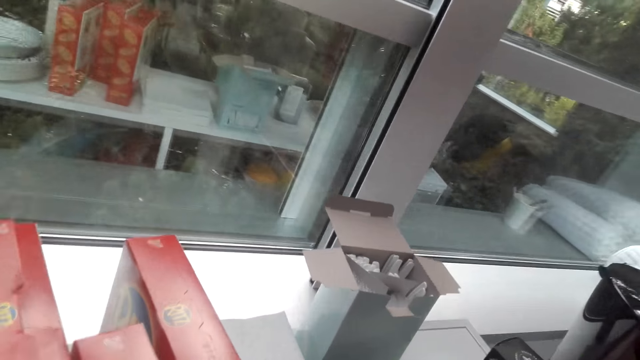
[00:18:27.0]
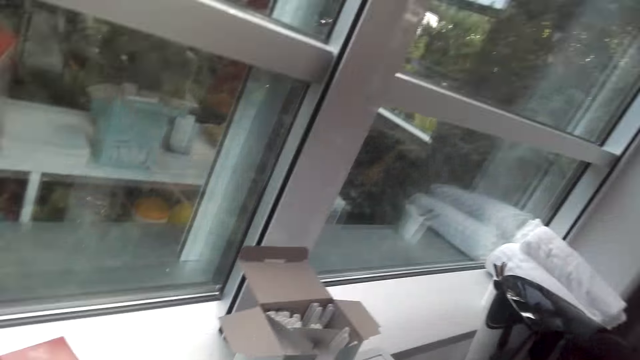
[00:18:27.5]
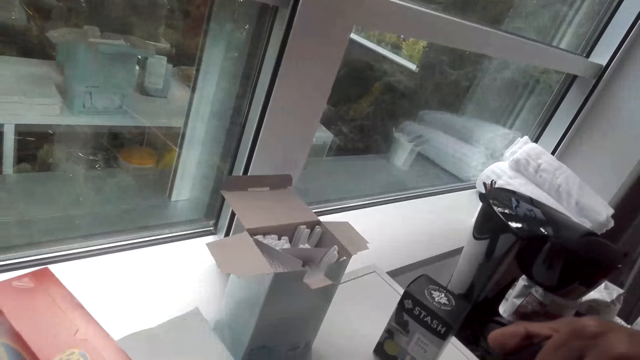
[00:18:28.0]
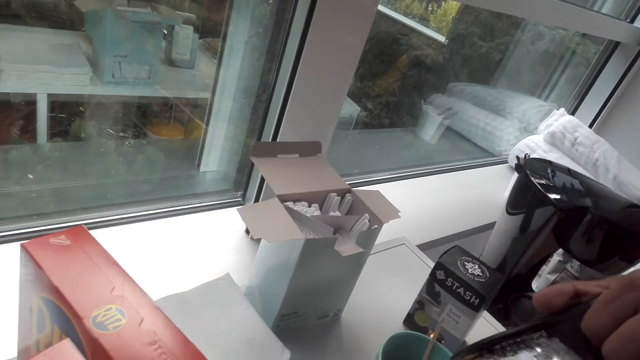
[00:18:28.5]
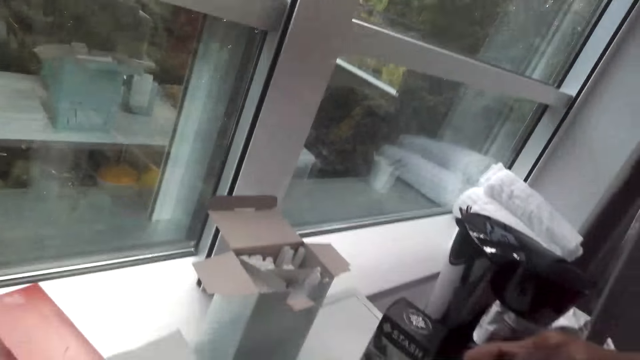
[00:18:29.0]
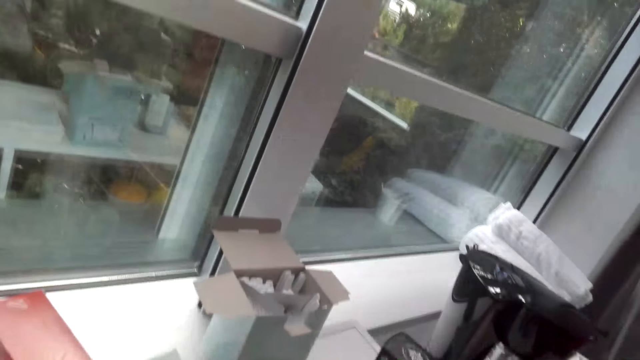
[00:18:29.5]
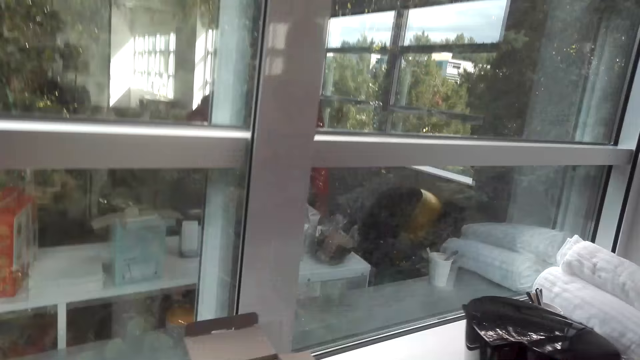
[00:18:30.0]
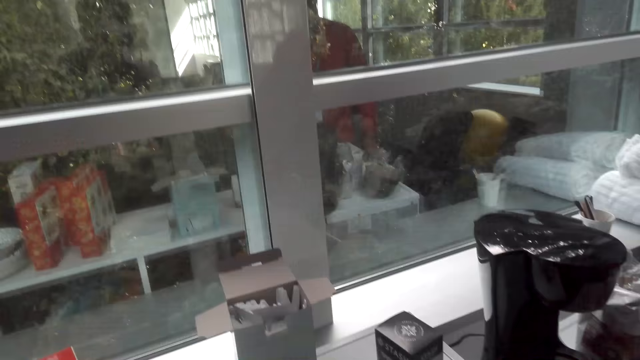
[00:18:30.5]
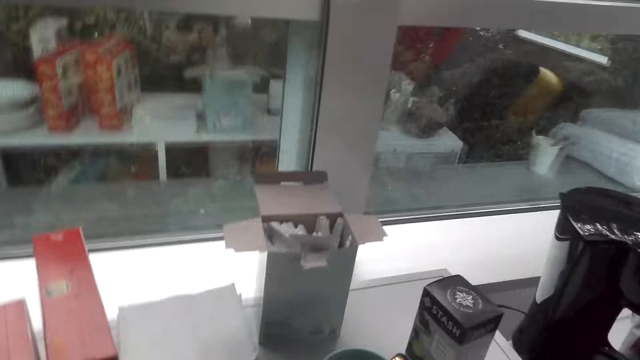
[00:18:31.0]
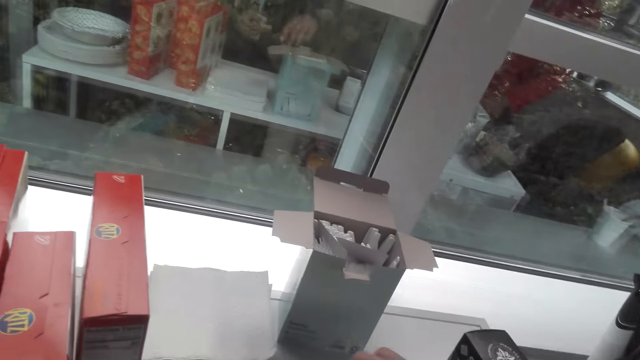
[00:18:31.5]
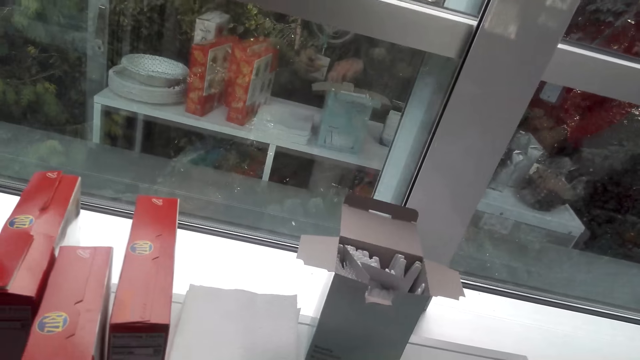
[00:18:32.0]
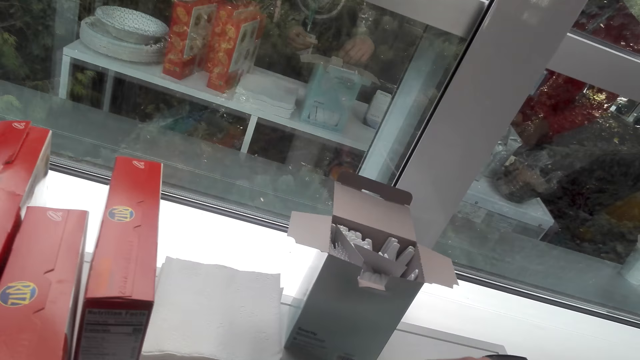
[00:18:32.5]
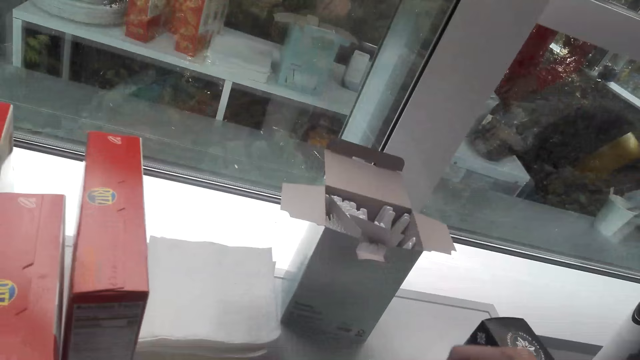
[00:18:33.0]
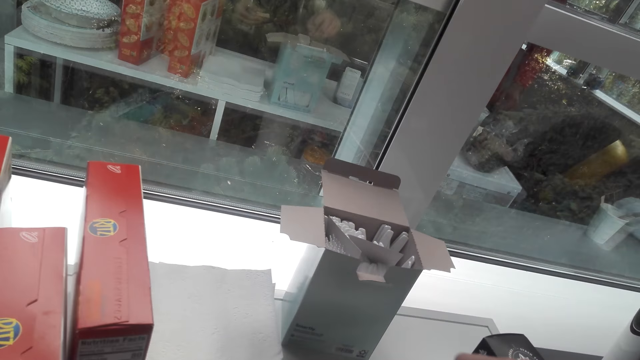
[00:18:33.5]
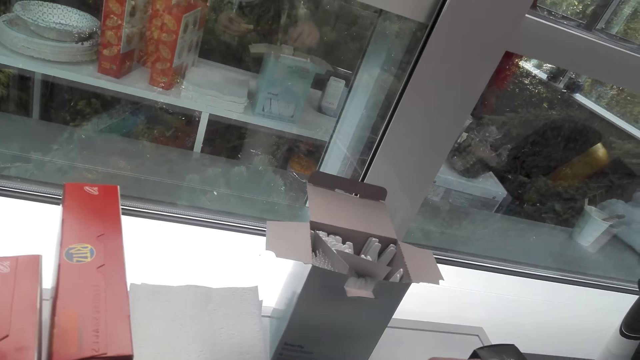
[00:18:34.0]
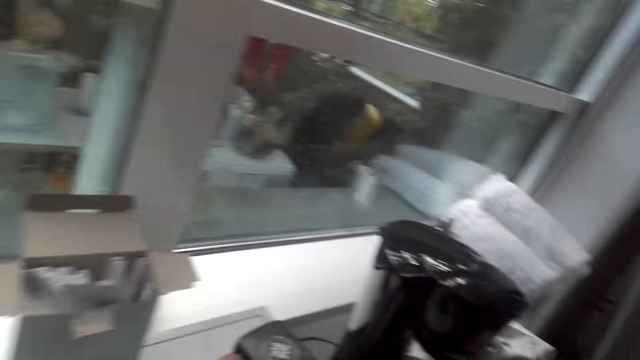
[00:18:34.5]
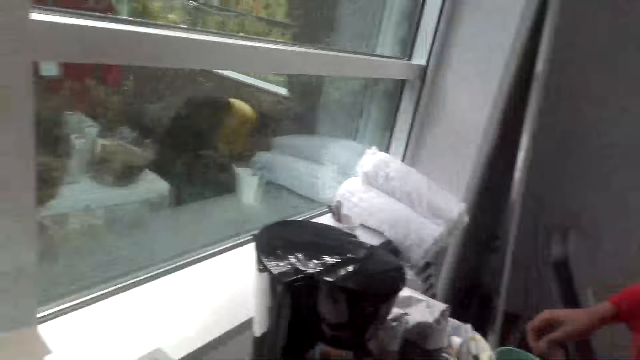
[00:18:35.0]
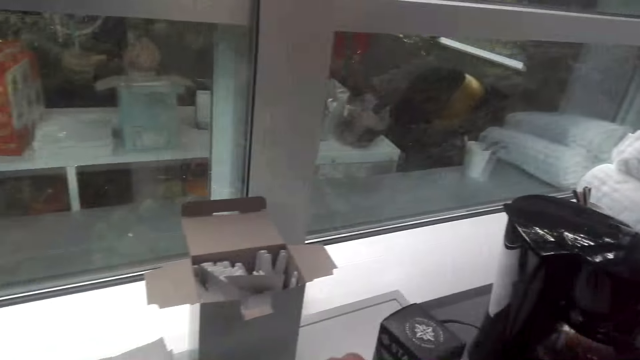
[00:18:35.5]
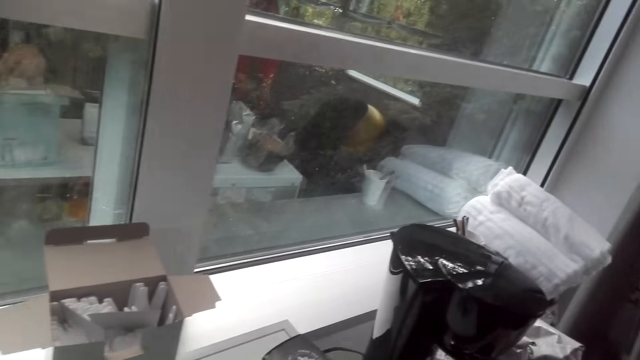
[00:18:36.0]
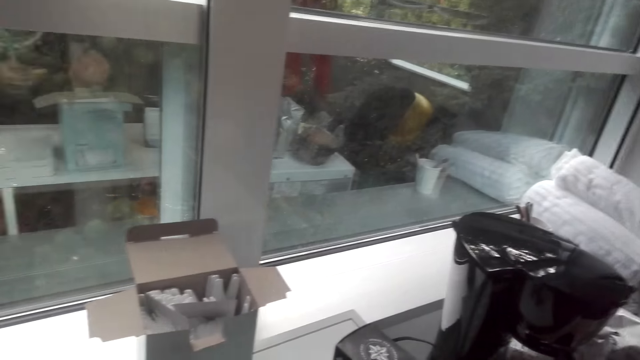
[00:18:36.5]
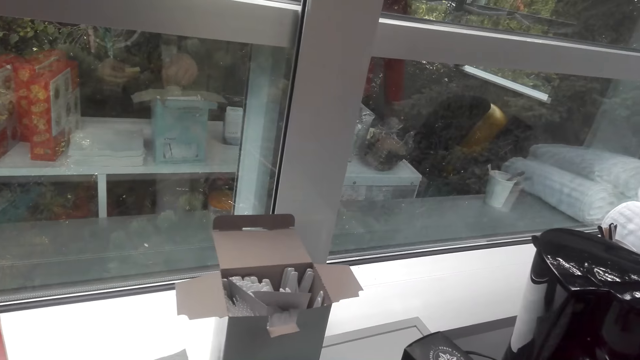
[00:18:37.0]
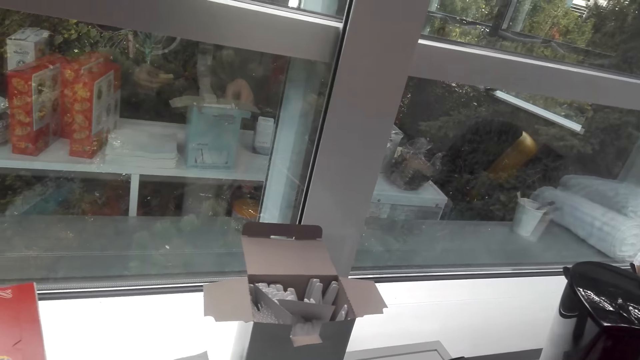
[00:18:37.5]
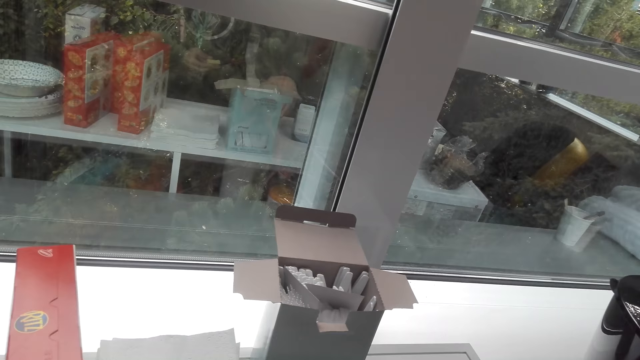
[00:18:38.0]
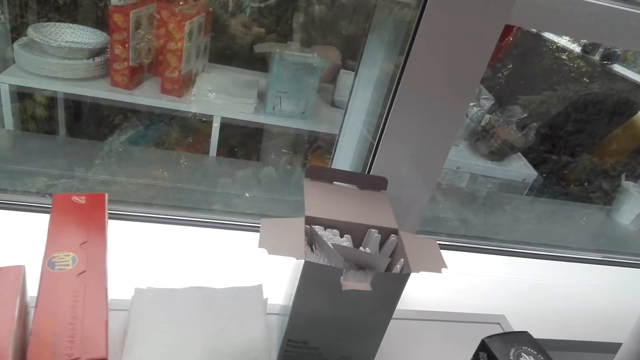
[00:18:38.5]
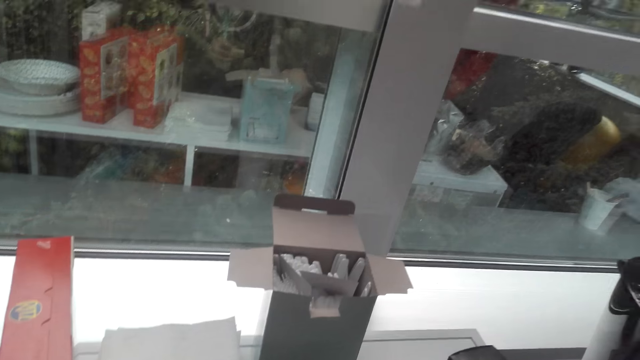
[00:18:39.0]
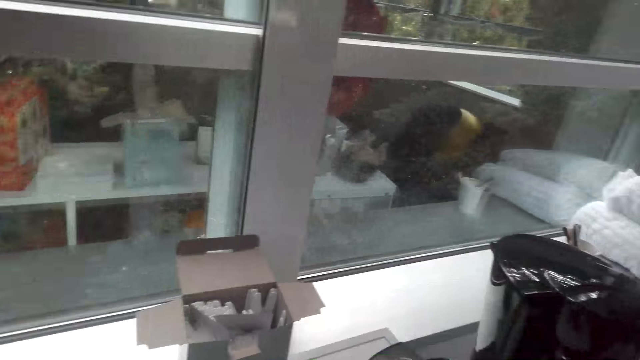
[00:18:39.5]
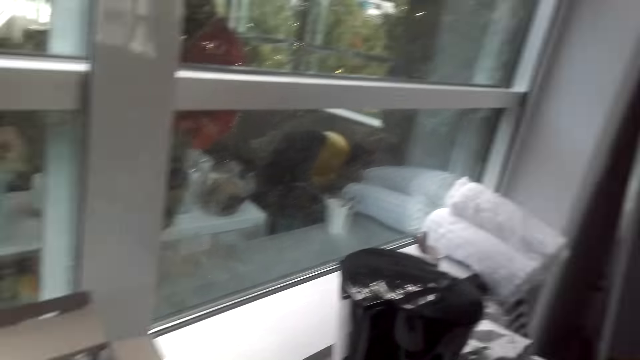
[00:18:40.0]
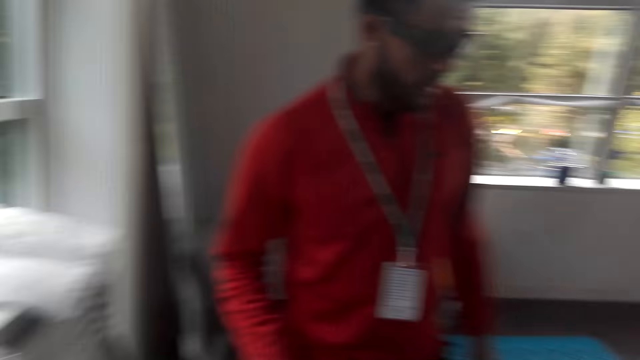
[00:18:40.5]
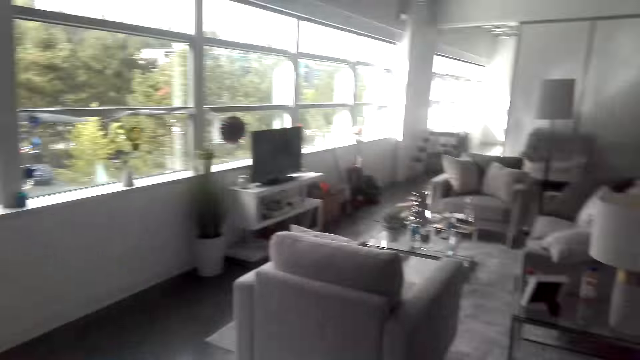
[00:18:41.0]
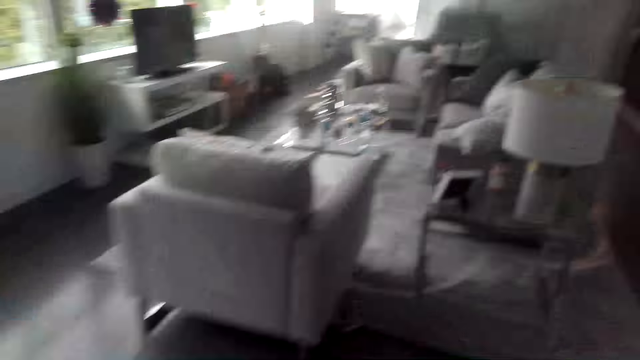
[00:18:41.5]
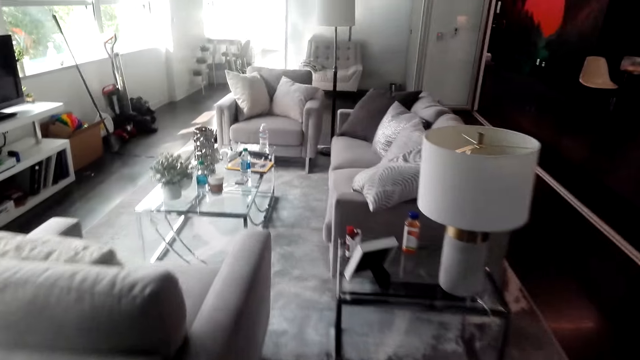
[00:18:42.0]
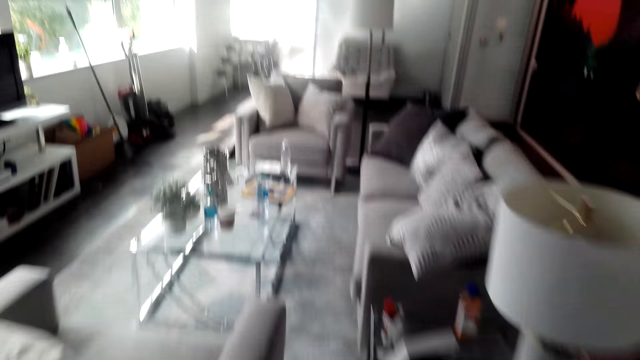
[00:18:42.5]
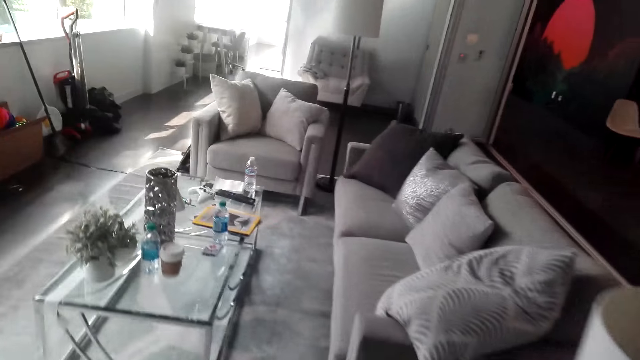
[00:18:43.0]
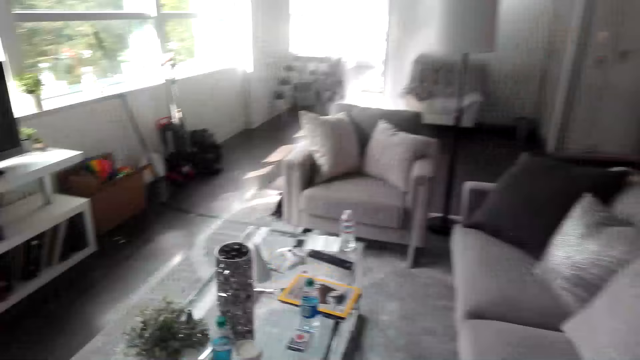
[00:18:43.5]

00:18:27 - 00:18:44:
A man holds the coffee jug. The camera wearer looks outside the window. The man converses with the camera wearer. The camera wearer stirs coffee. They look around the top of the cabinet and coffee maker. They converse with the man. The camera wearer and the man turn around. The camera wearer walks towards the living room to the sofa.

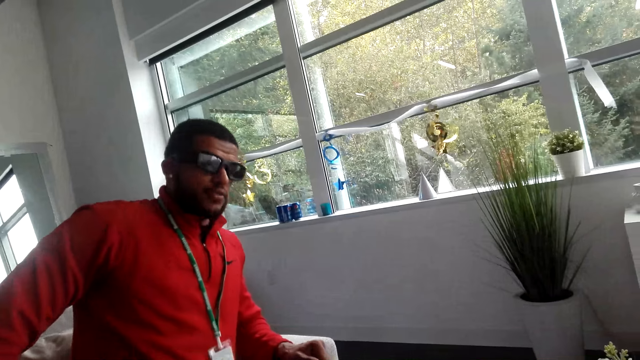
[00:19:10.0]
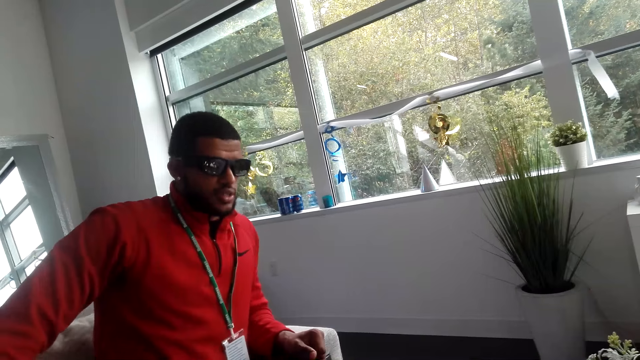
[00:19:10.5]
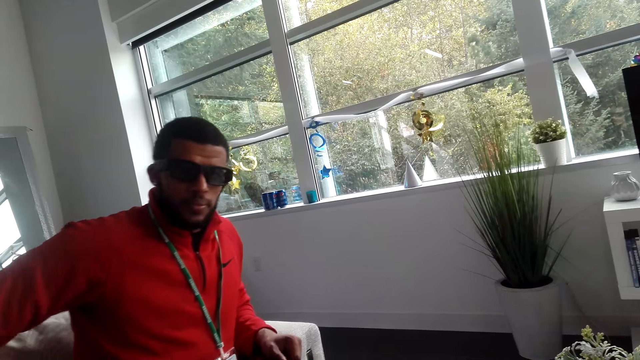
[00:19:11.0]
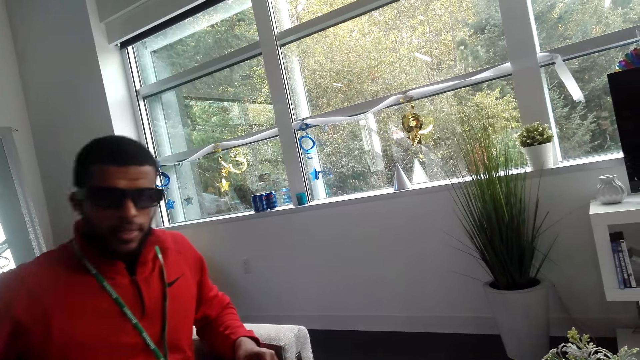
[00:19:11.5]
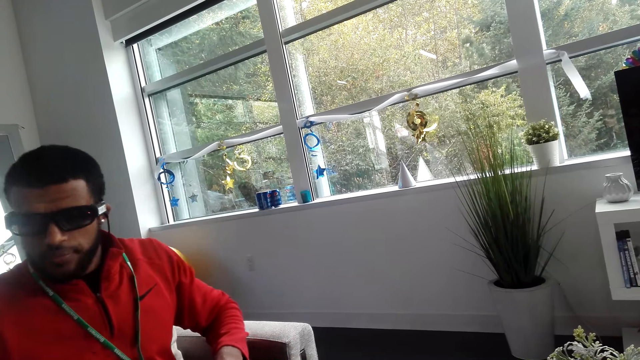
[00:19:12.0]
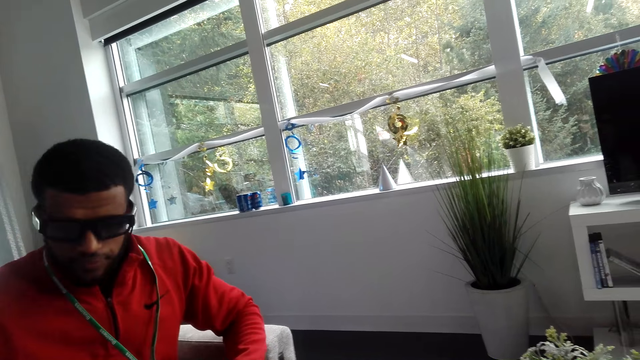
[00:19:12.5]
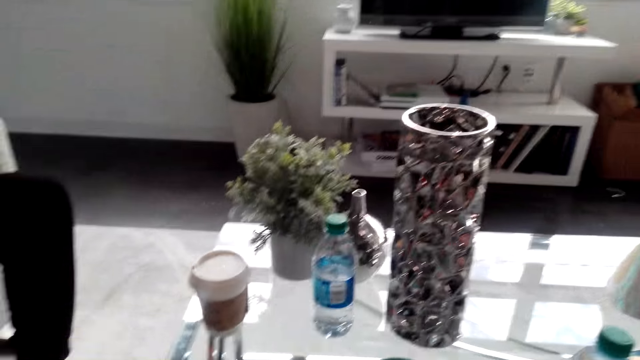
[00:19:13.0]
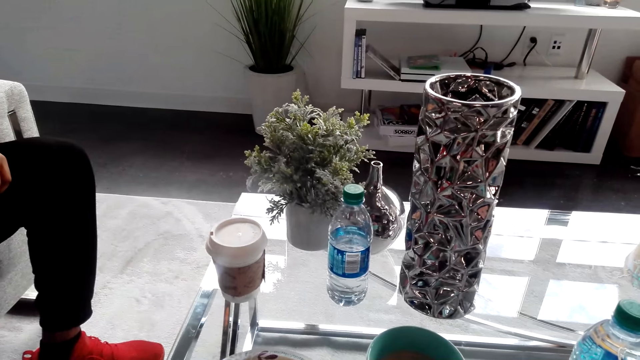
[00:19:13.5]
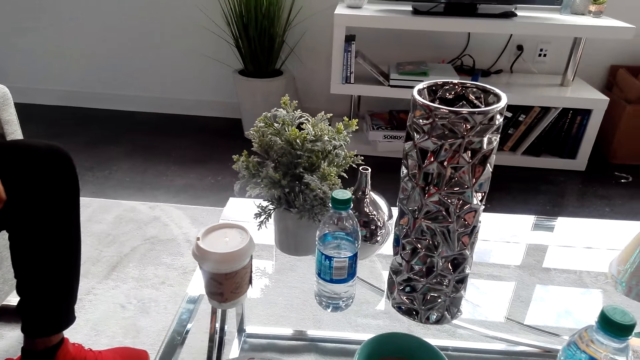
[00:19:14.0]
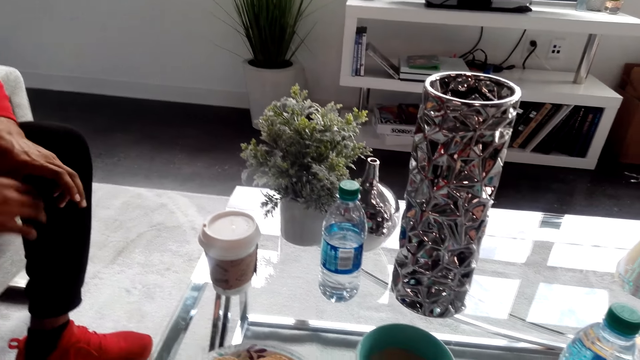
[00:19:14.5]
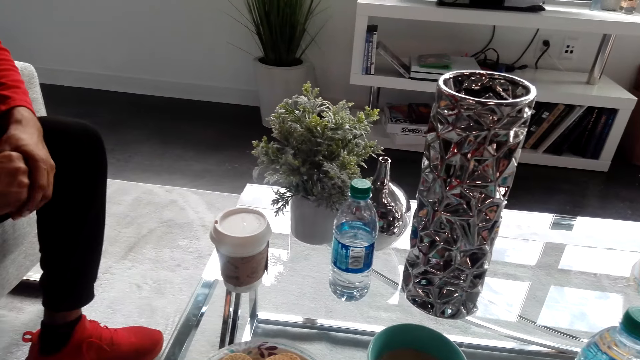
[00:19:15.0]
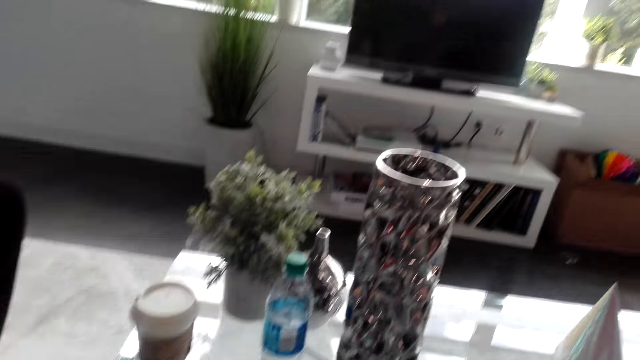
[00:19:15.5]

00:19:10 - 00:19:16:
The camera wearer looks around. They gaze at the coffee table.
